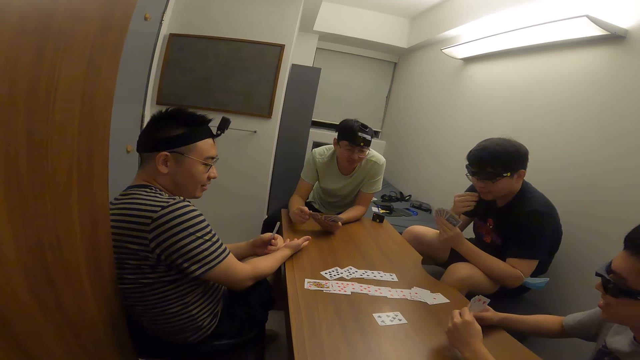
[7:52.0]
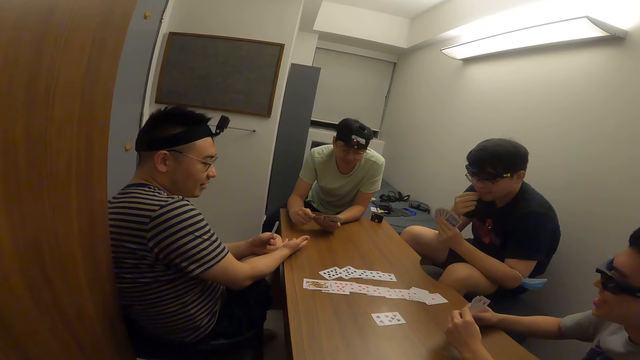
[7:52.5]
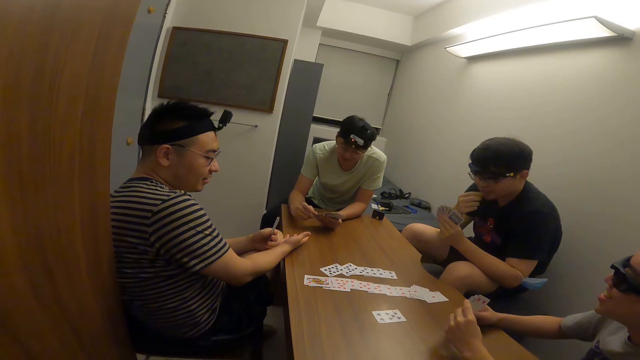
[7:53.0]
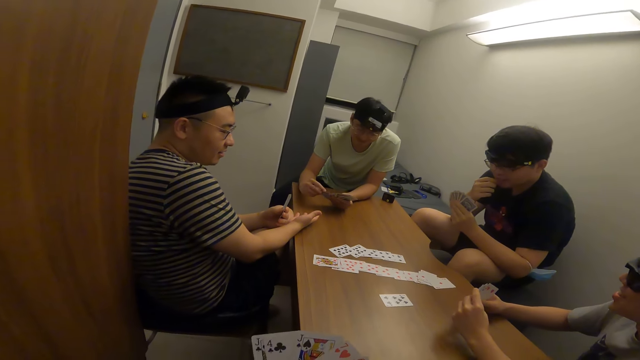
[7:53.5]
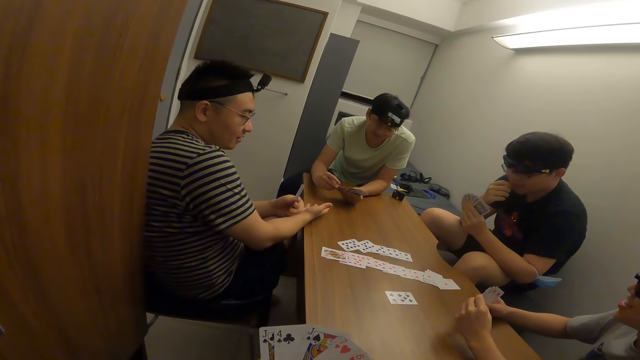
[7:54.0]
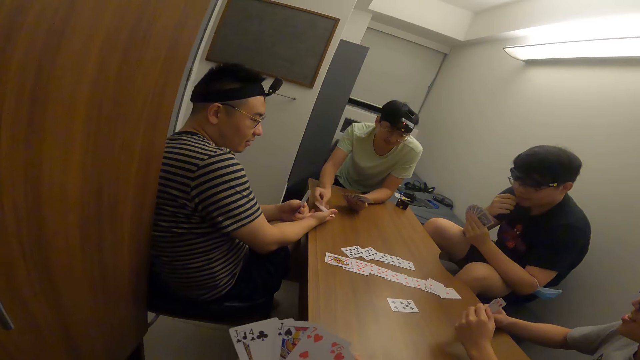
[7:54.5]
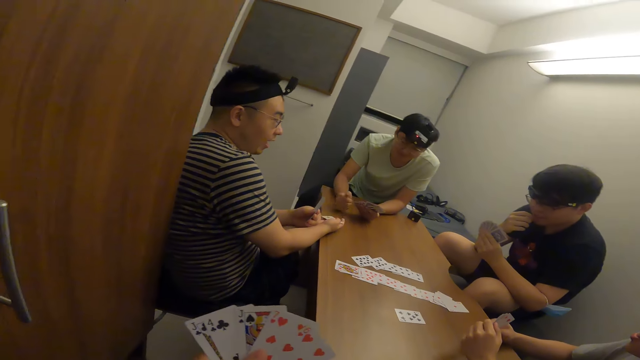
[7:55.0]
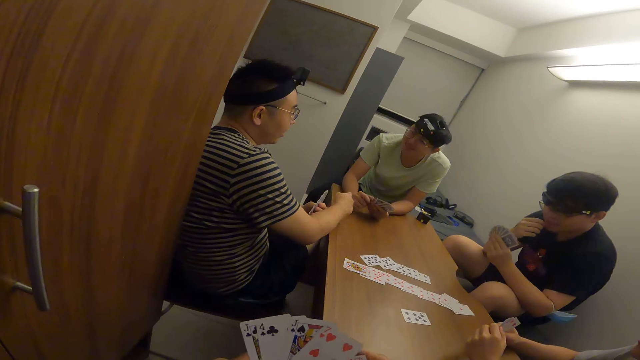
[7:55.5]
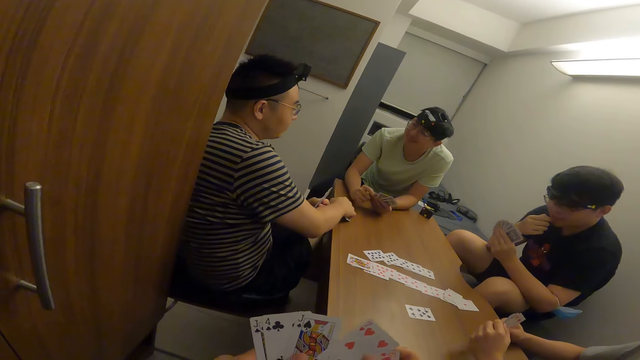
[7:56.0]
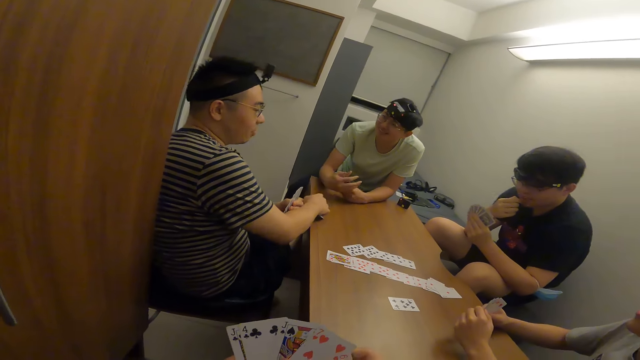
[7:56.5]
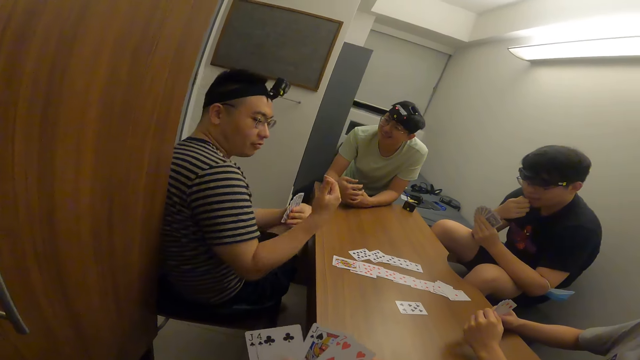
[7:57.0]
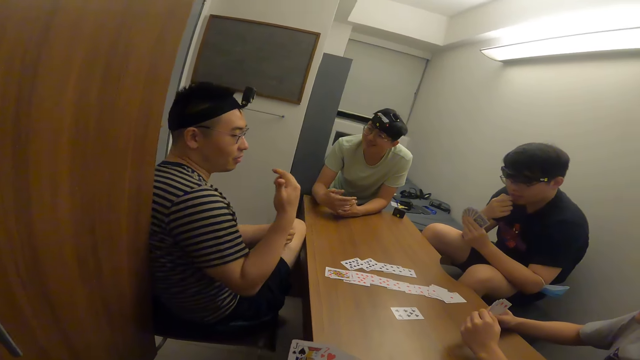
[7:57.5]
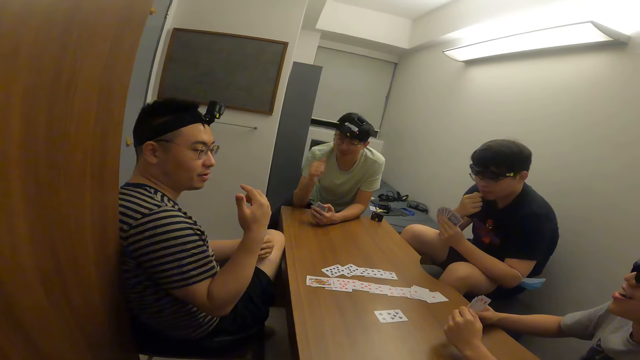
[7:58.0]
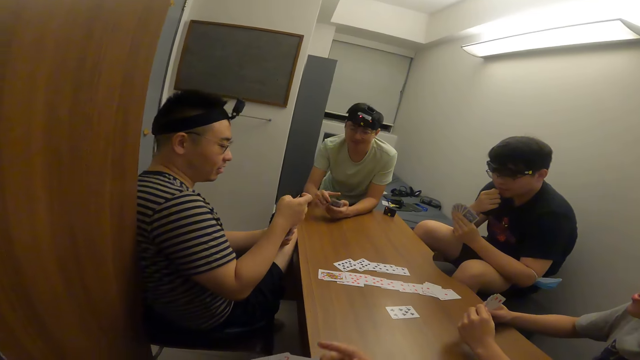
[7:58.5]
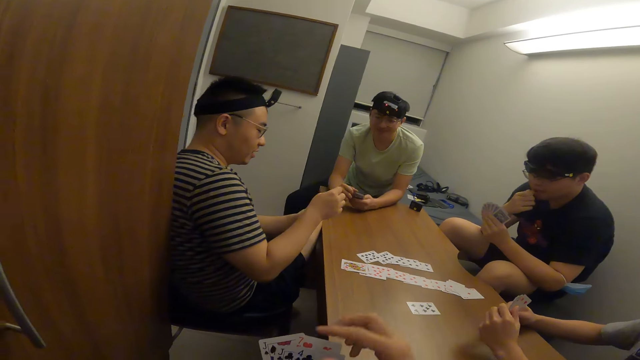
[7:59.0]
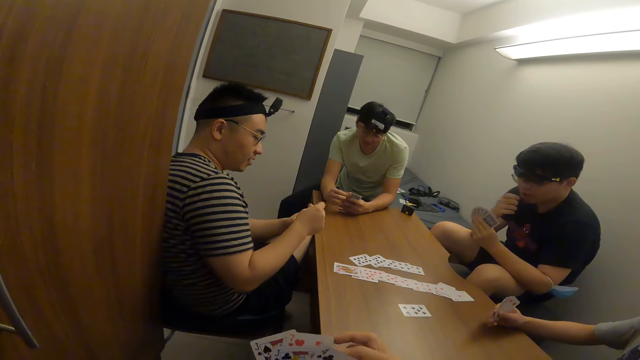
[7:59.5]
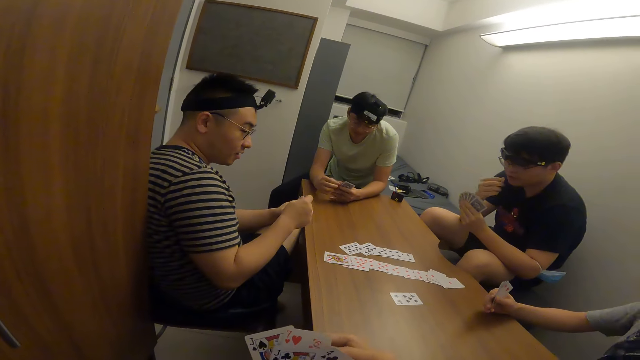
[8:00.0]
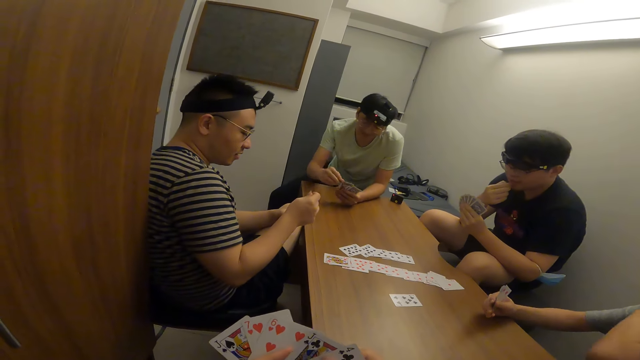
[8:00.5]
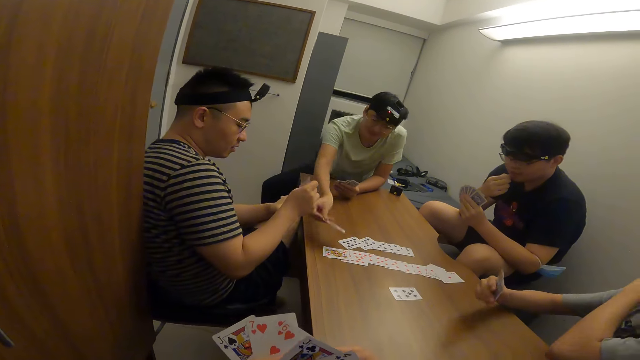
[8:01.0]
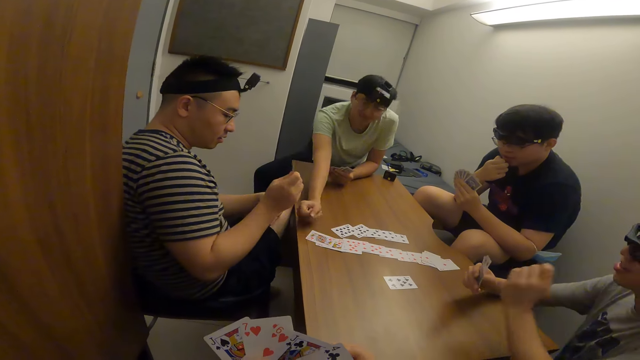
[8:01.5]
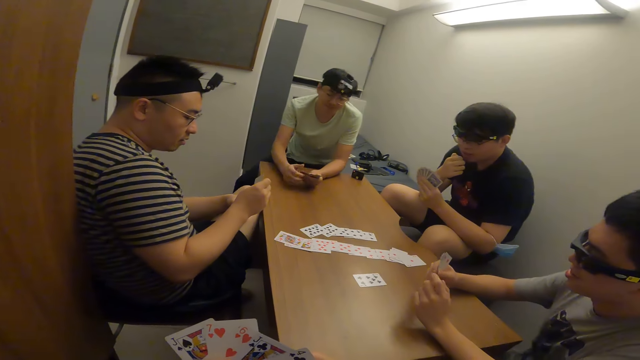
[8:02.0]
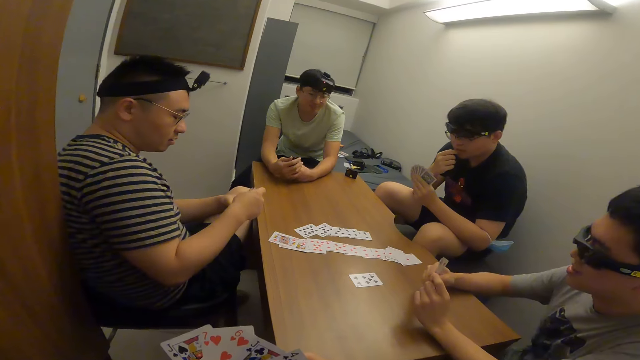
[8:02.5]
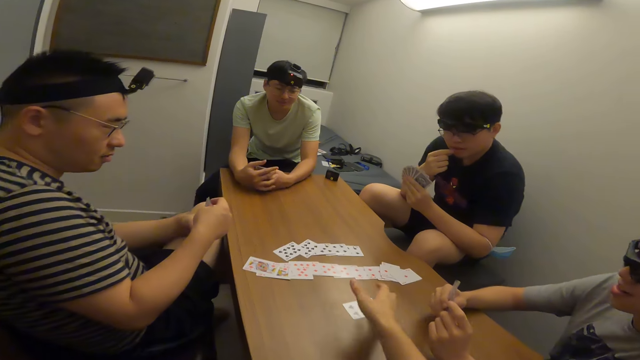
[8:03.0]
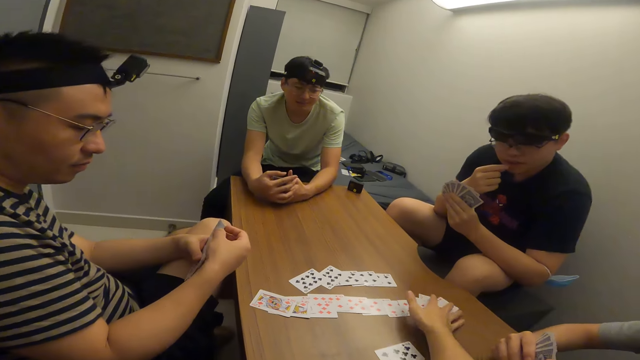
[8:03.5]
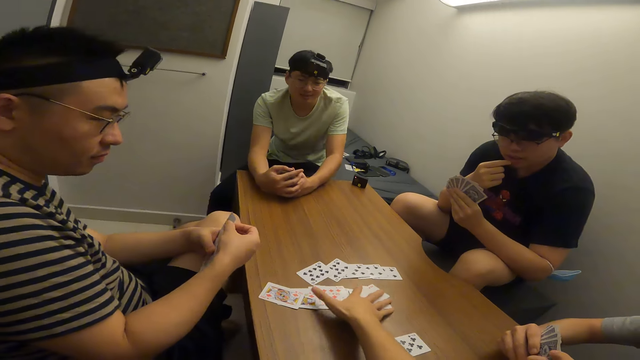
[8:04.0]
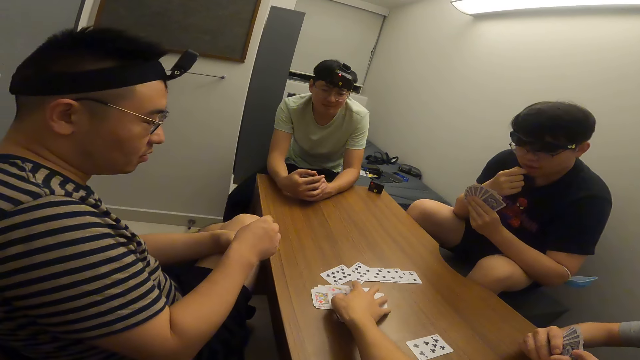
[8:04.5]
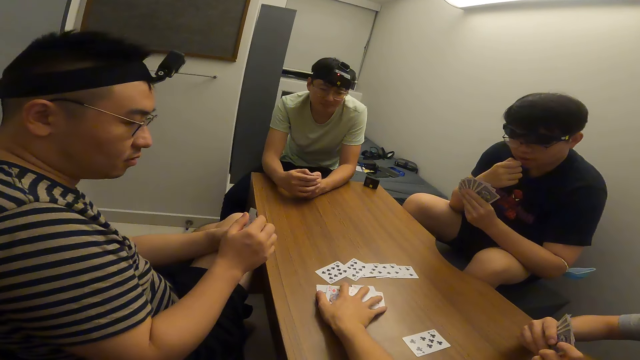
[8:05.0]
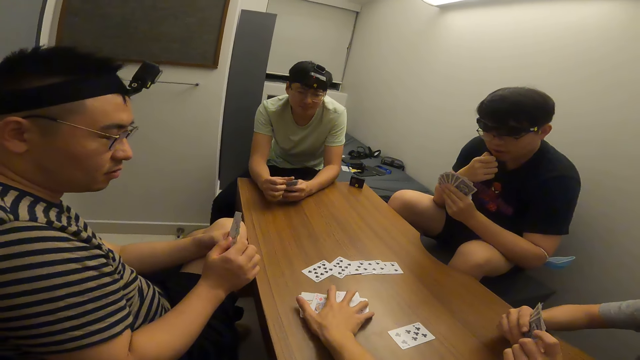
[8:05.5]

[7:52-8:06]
A man passes the card to another man with his right hand. The other man makes a gesture. The camera wearer makes a gesture. A person makes a gesture. The first man places a card on the table with his right hand. The camera wearer gathers the cards on the table.

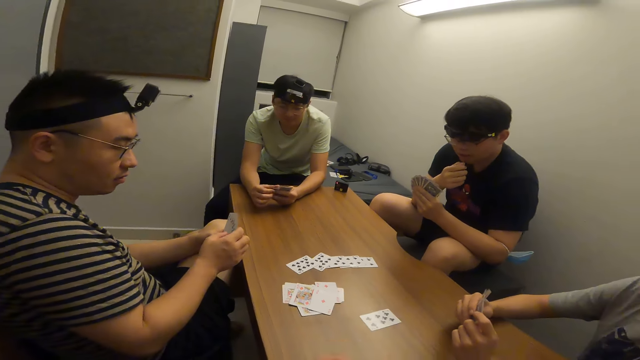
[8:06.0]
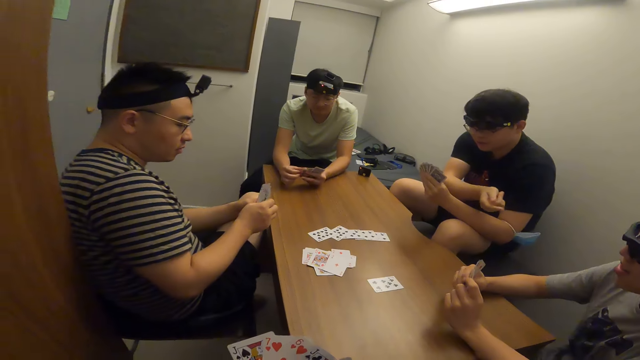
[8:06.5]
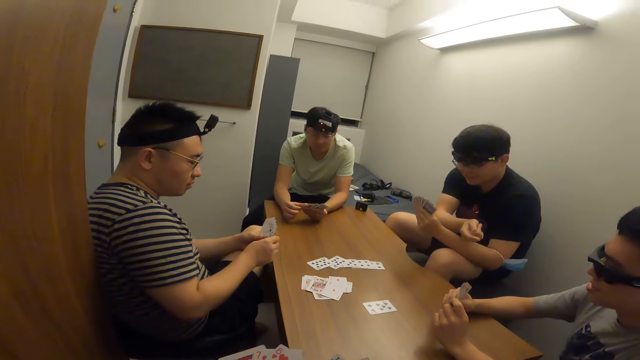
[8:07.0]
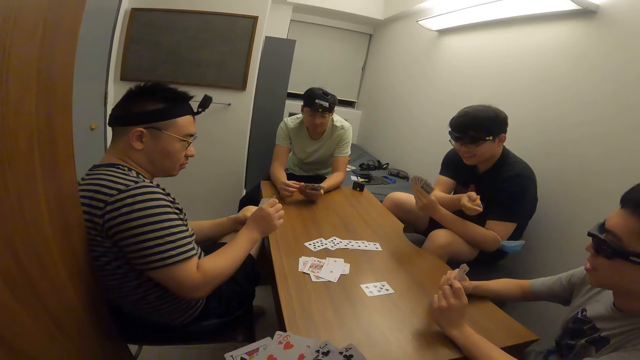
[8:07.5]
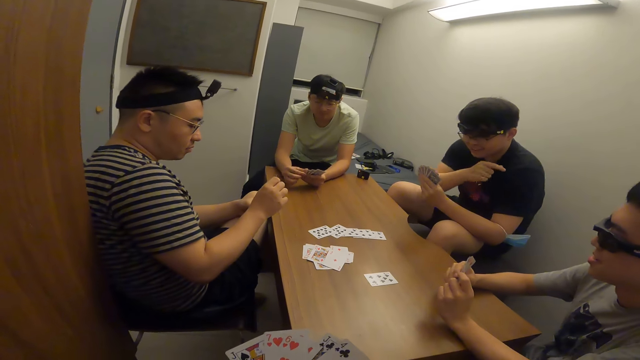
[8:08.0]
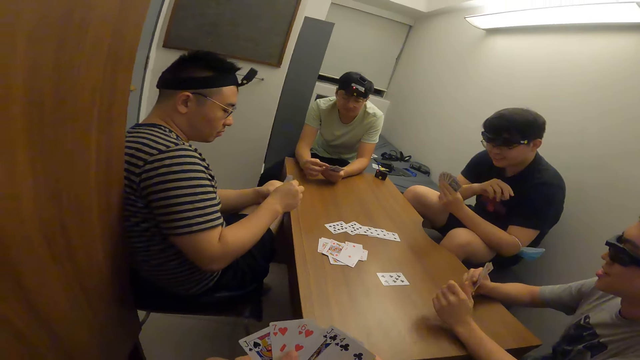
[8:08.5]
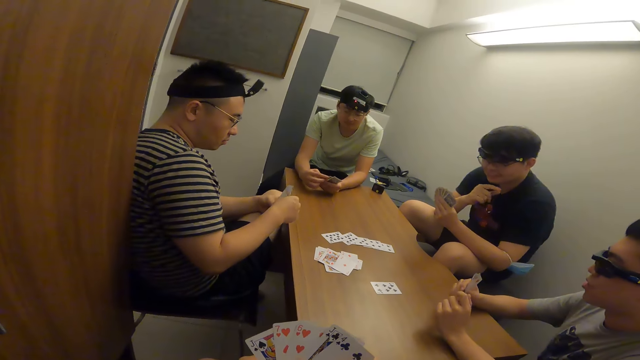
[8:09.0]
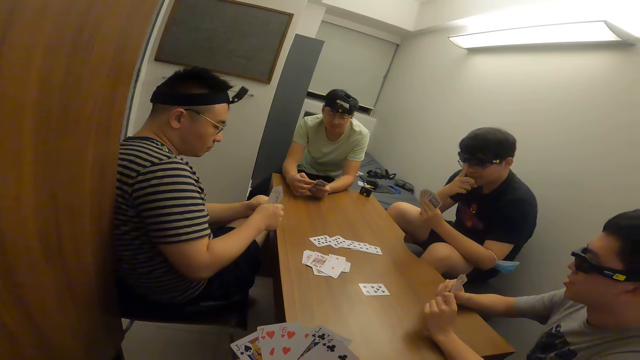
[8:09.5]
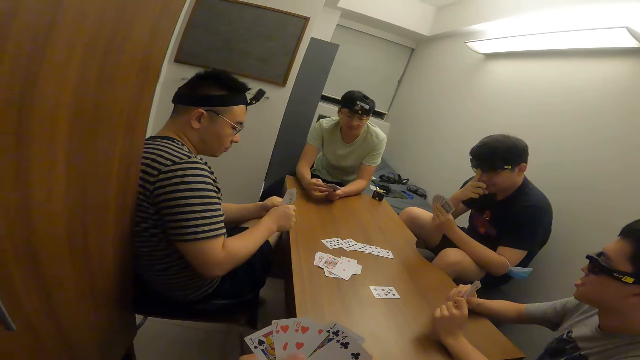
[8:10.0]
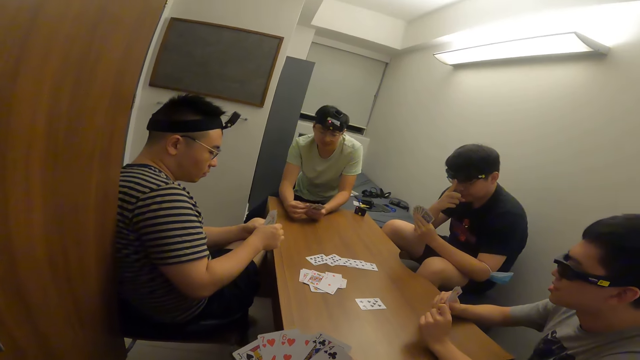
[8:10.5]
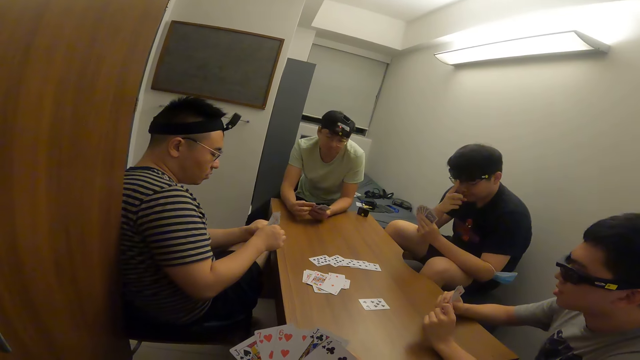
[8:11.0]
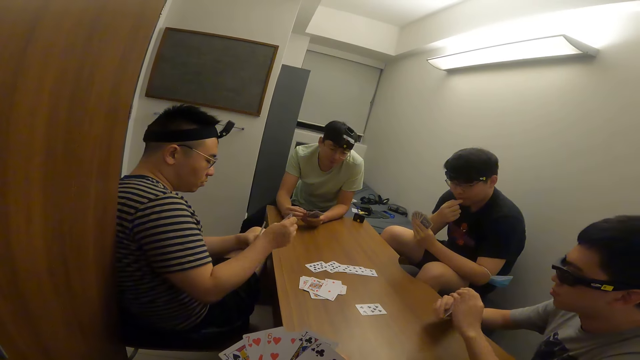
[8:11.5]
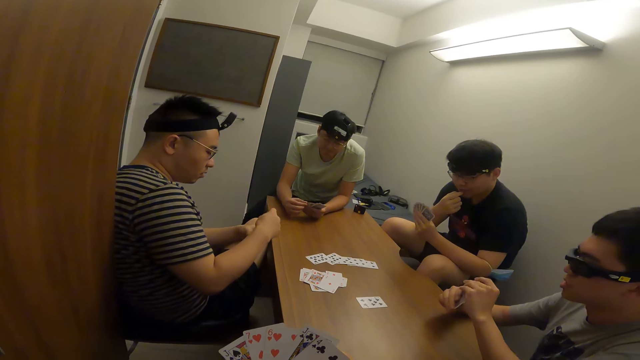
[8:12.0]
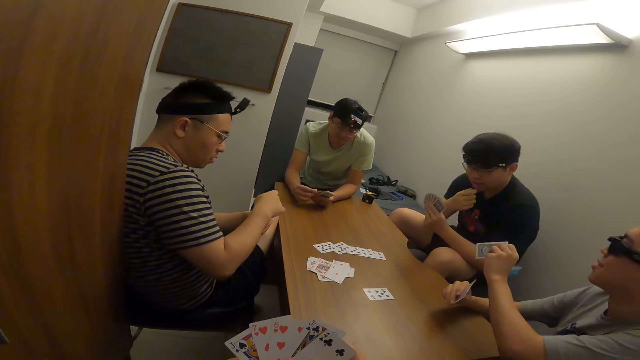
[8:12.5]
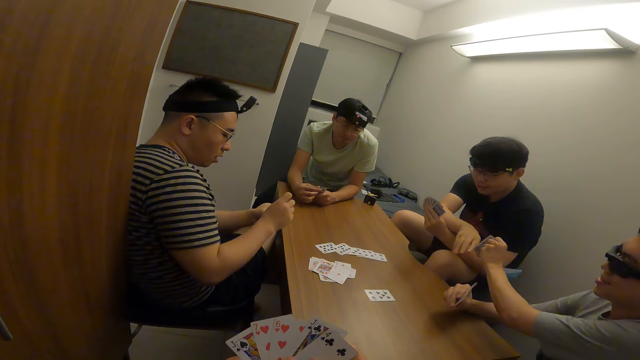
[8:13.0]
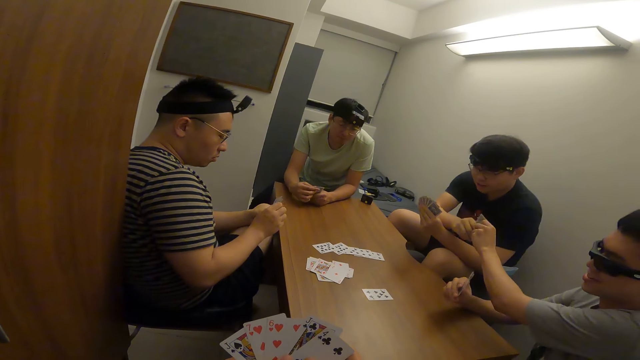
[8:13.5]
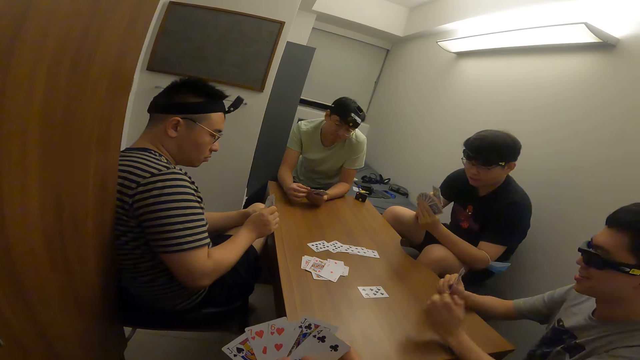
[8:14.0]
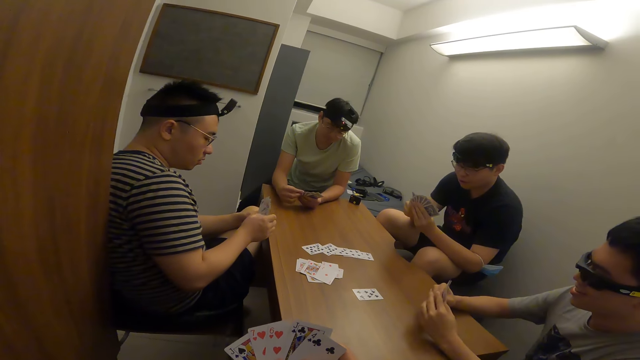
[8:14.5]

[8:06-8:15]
A person makes a gesture. The camera wearer shuffles the card. A man passes a card to the person with his right hand.
